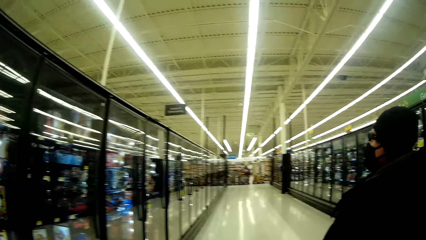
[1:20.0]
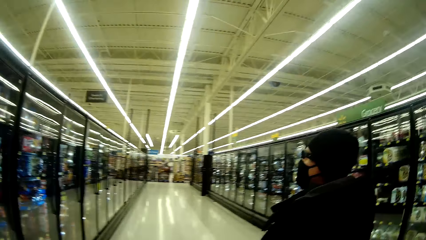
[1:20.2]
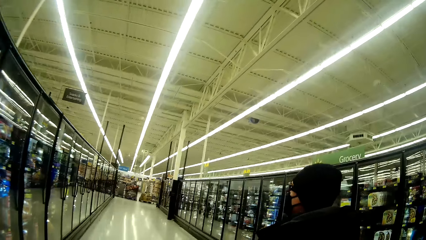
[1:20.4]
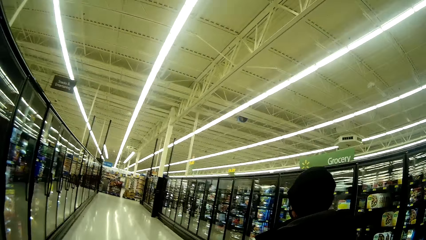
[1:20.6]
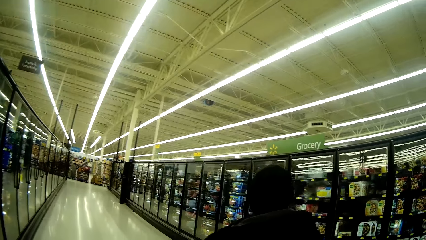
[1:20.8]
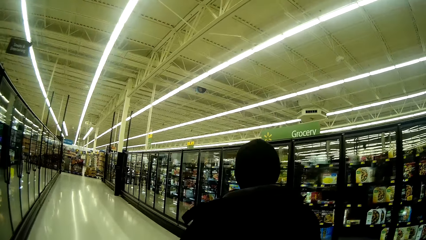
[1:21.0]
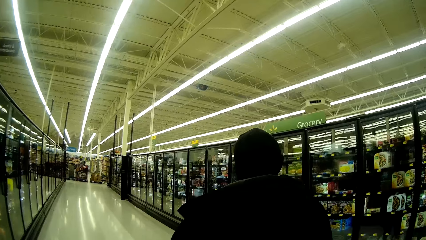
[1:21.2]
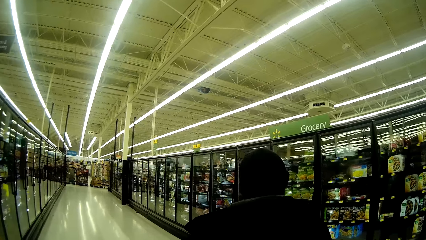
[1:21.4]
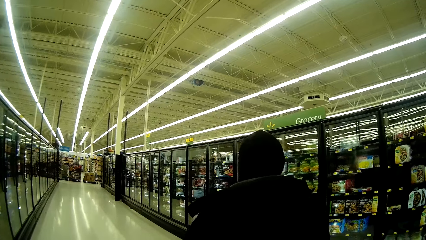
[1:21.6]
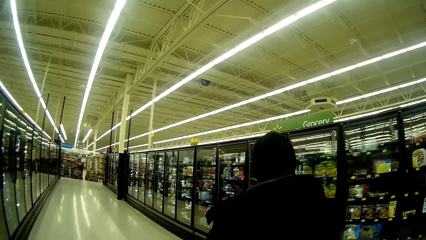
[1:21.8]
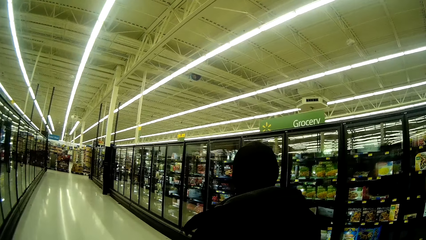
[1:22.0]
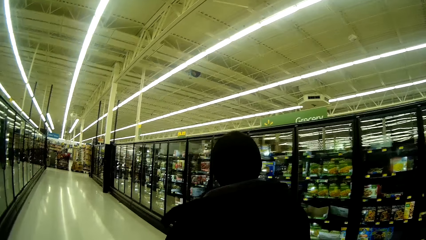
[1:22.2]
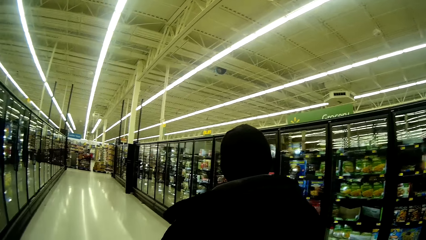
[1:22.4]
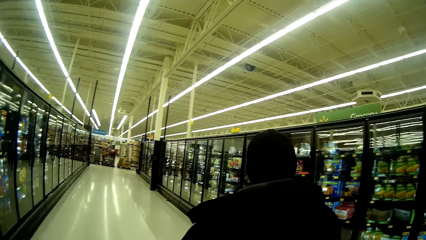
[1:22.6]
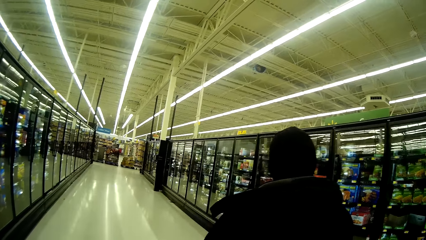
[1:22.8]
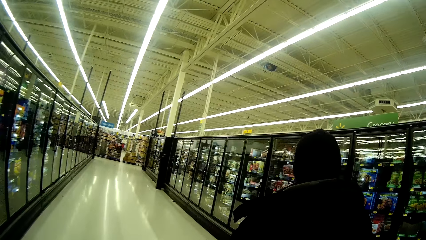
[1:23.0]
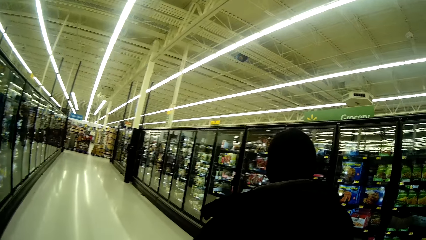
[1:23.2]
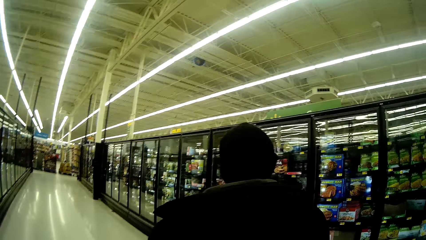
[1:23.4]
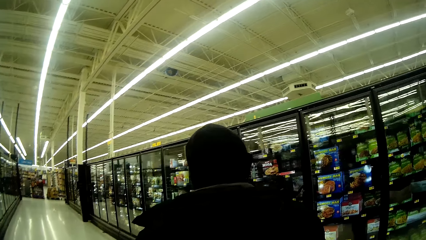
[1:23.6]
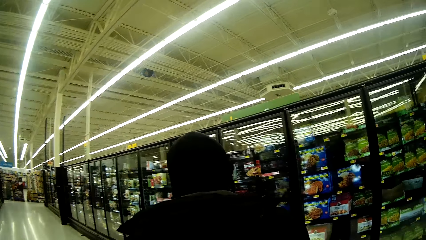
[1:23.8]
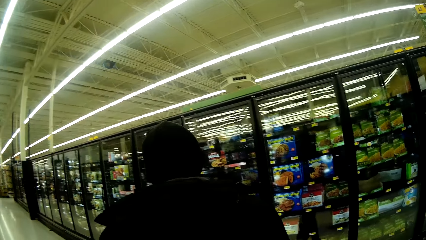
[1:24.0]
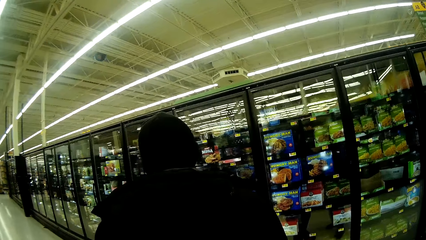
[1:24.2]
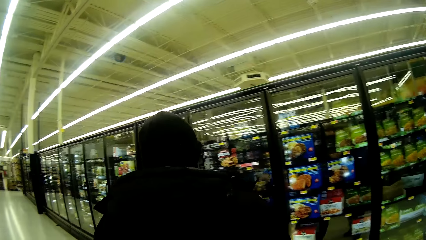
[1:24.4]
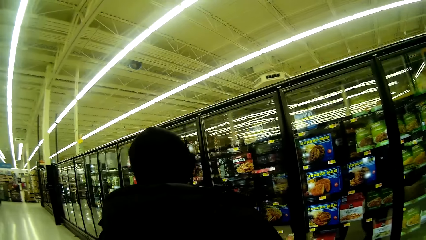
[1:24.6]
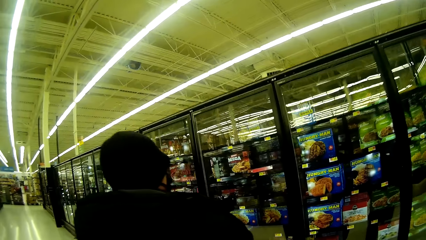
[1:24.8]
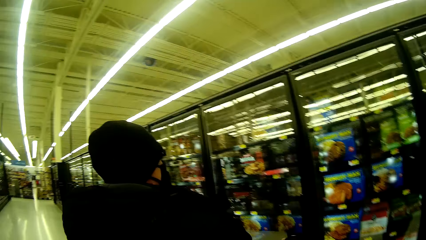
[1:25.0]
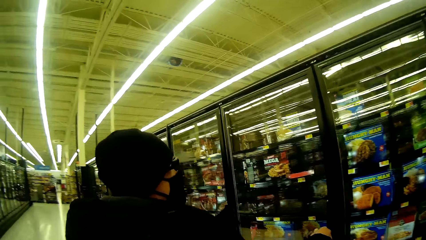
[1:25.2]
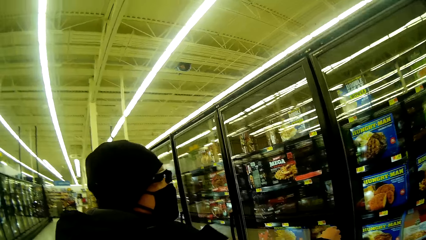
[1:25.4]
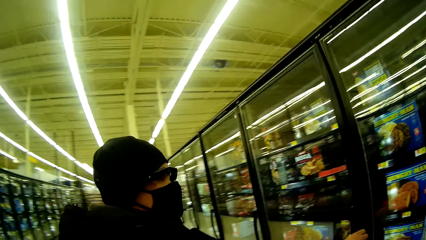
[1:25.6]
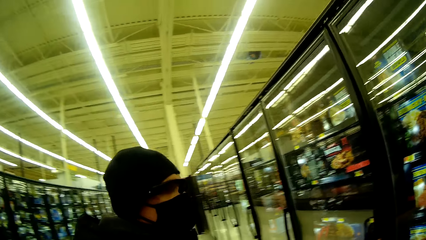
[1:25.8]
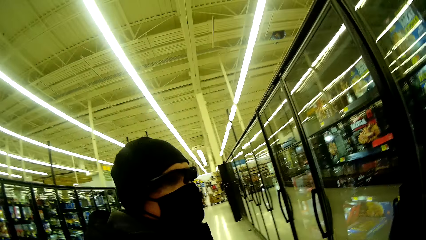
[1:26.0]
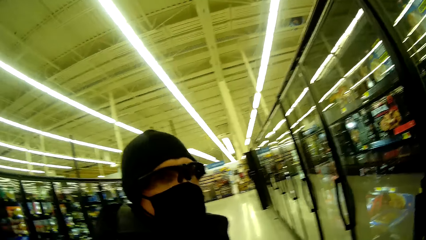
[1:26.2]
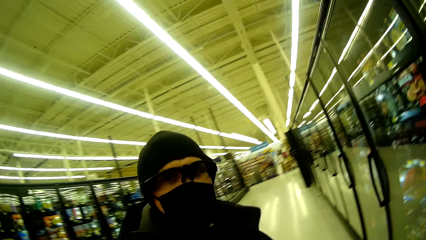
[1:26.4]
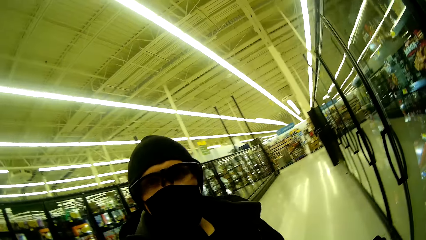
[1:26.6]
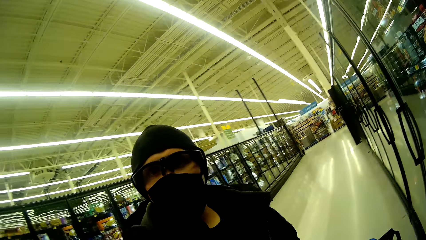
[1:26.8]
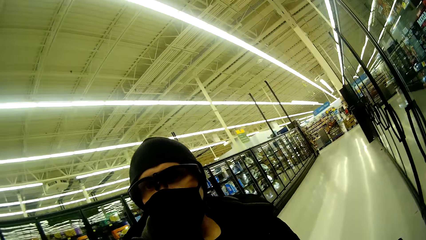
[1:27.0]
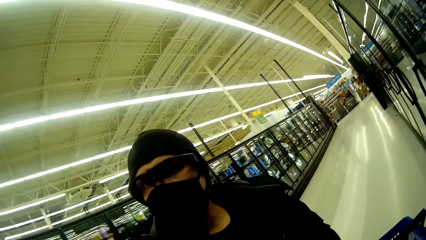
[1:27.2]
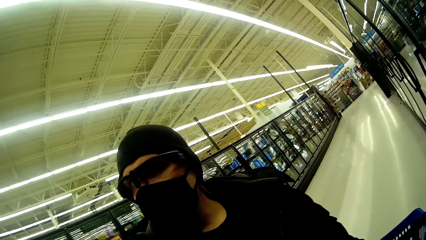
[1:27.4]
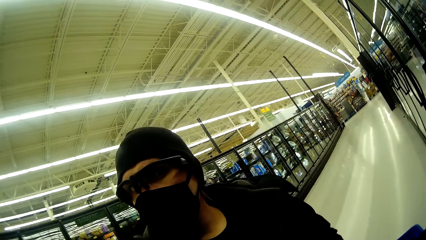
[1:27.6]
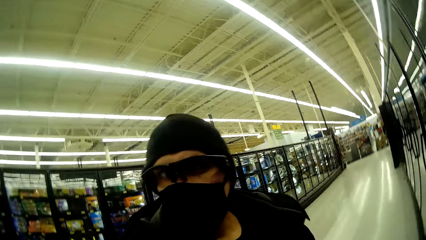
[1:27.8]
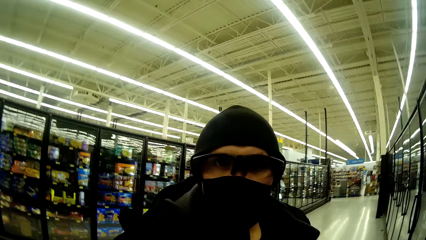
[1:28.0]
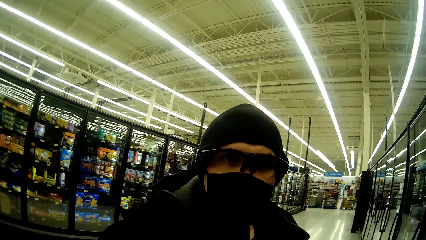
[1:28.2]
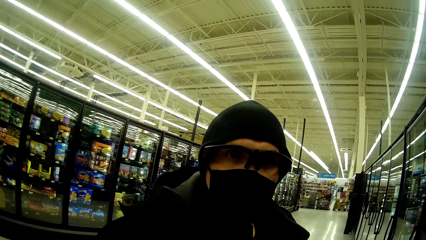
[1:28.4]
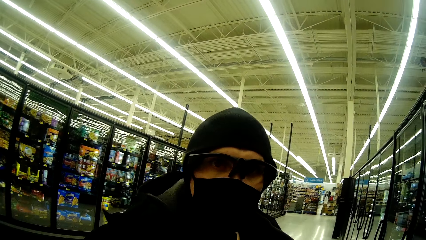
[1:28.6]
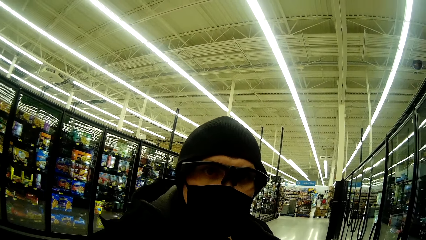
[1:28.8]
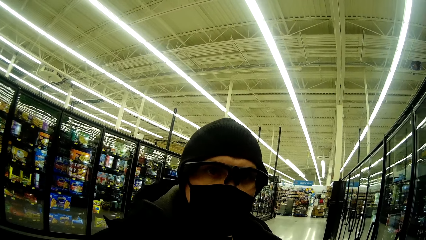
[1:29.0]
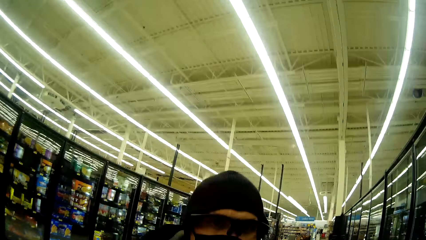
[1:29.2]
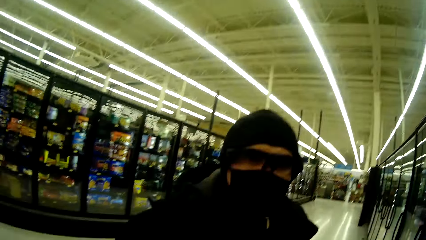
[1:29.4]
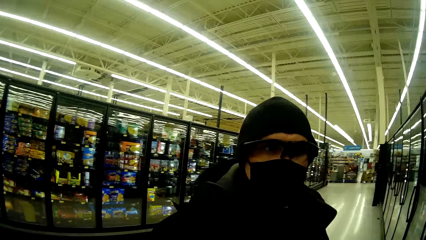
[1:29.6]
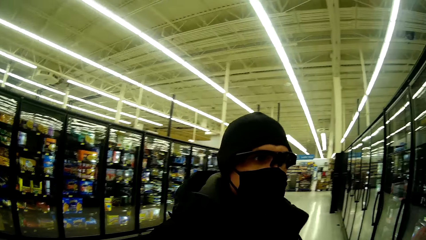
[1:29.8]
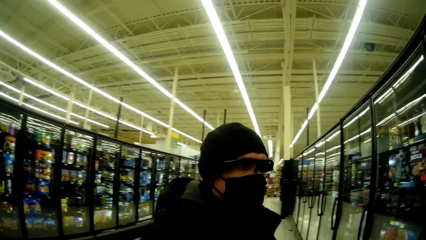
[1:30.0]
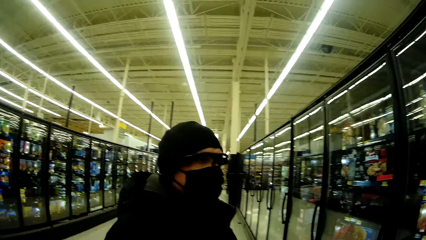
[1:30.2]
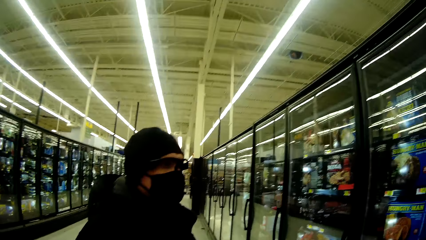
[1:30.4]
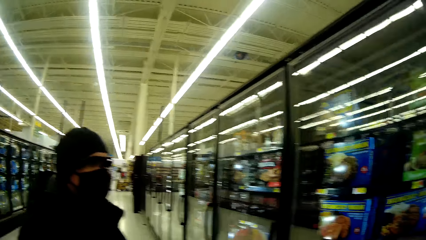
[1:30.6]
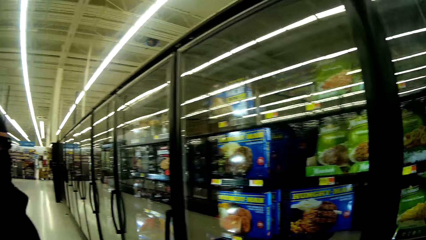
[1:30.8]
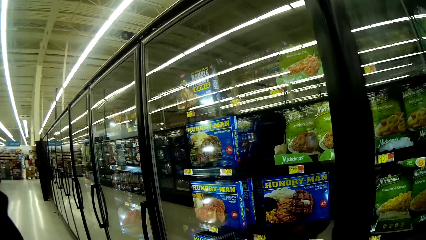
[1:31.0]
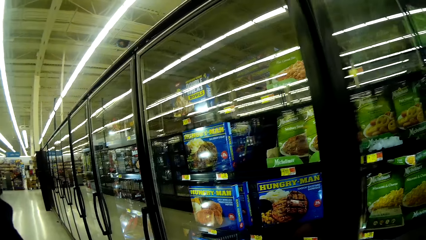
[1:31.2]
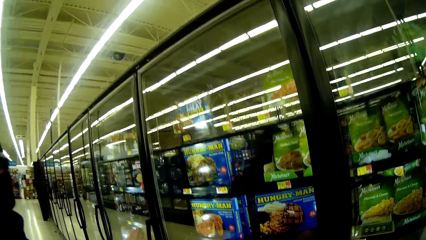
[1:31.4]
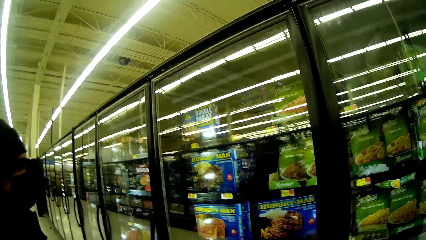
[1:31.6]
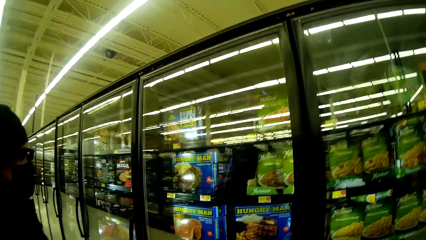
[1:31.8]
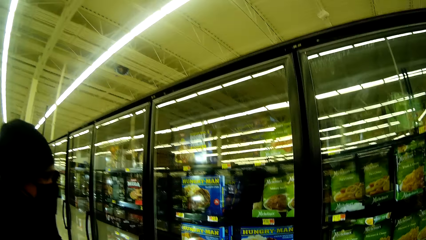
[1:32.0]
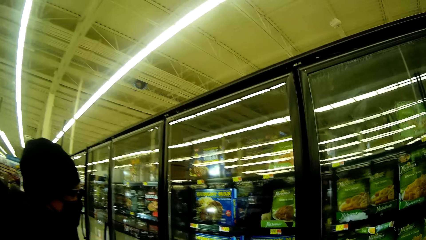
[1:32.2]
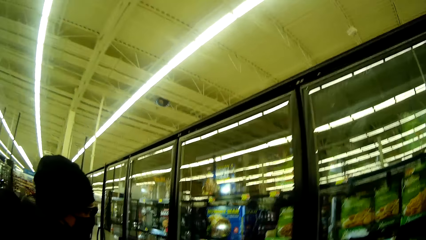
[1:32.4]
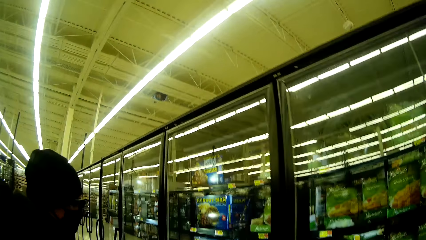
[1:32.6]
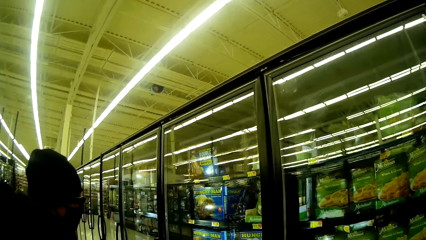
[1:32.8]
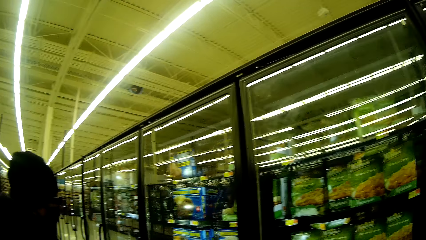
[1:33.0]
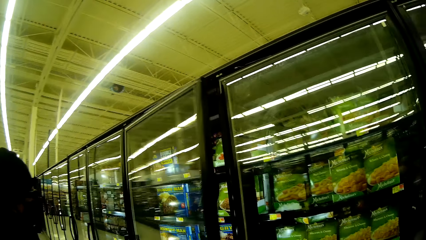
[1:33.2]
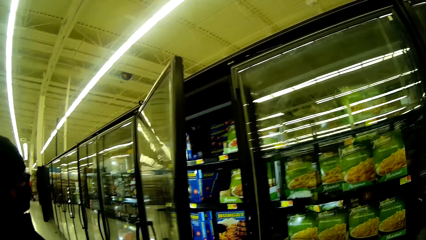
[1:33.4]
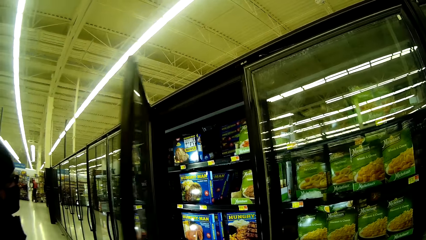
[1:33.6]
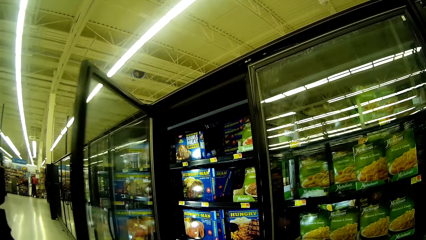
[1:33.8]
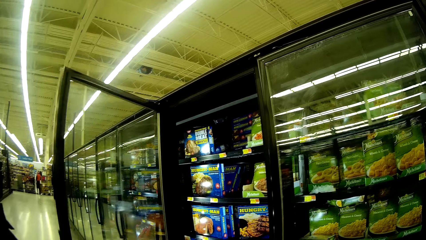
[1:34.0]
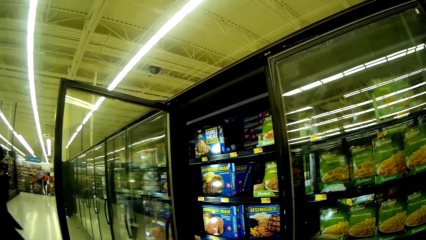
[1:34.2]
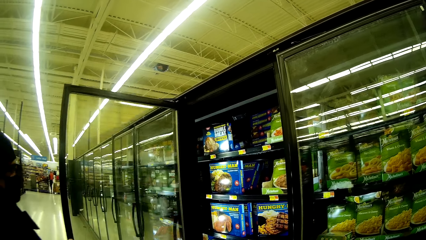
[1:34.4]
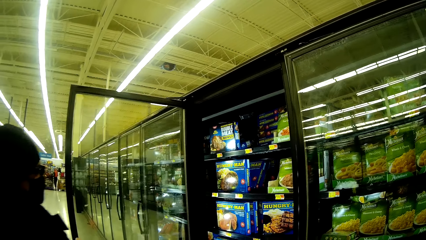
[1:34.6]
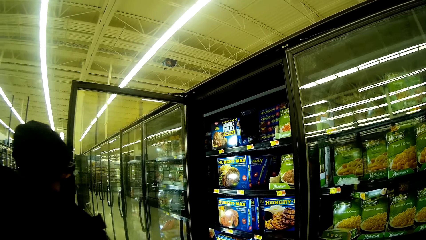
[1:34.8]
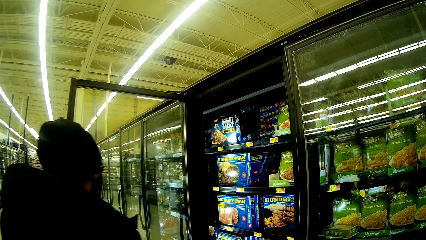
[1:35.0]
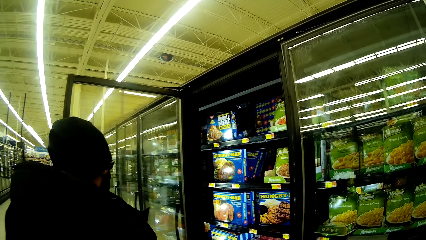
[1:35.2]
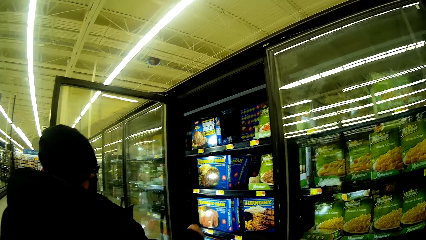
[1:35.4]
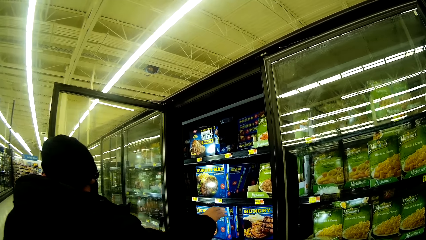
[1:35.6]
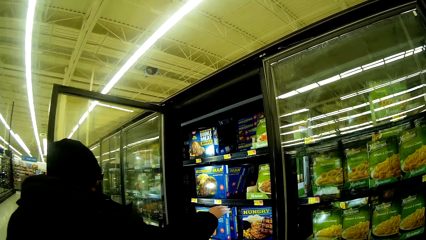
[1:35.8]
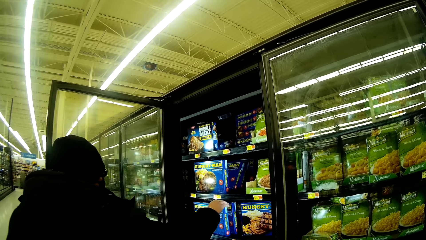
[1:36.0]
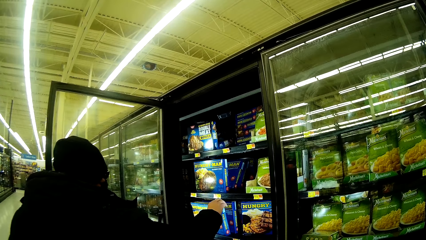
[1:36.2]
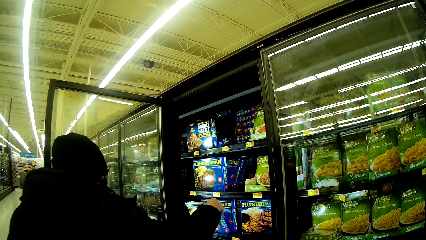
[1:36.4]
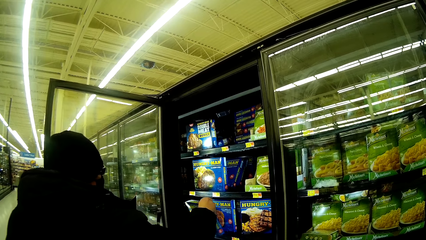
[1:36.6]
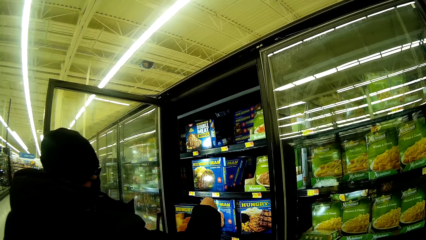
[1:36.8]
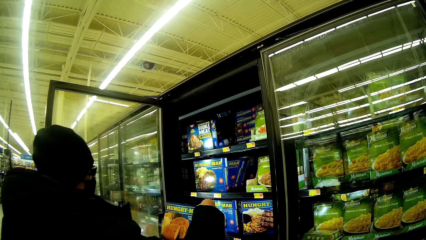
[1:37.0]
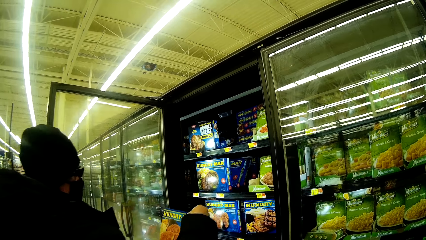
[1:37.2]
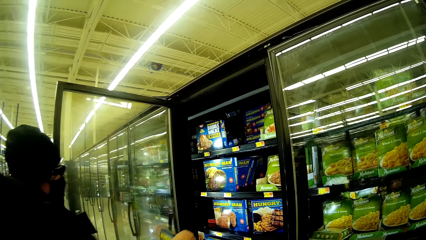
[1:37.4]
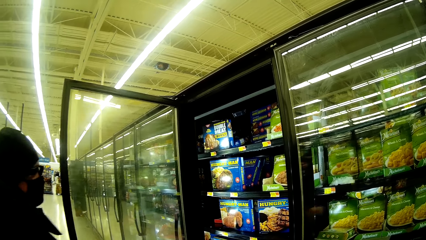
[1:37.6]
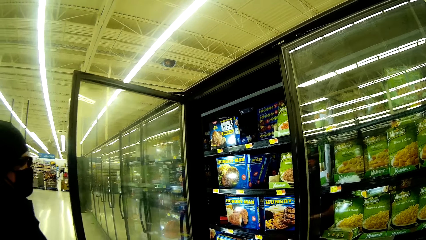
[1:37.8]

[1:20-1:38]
The camera wearer converses with a man. The man opens the fridge door. The man picks up a packet of Hungry-Man from the fridge.
